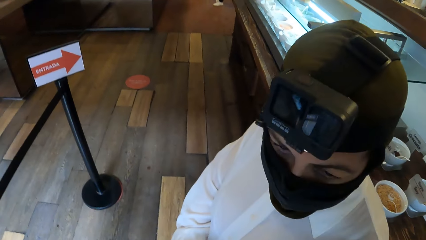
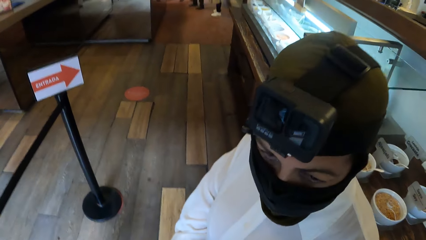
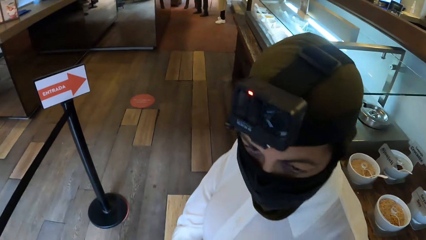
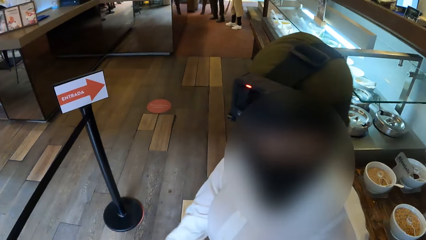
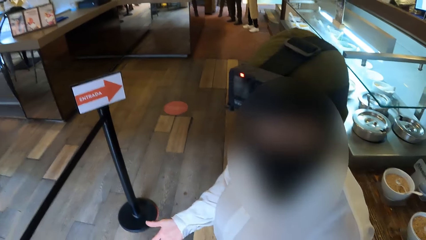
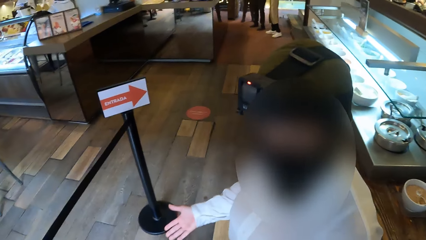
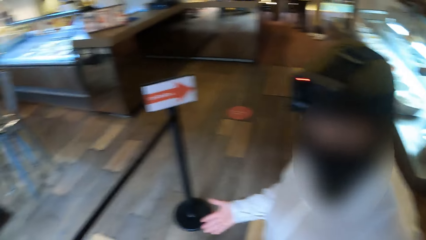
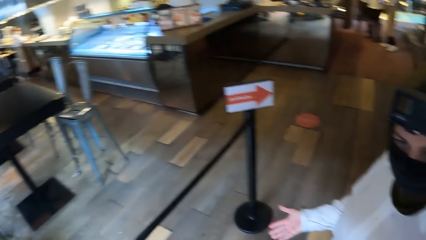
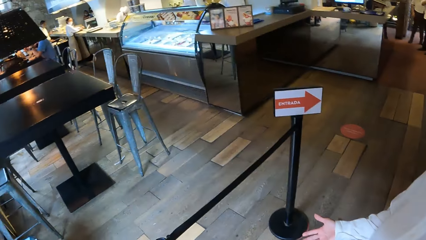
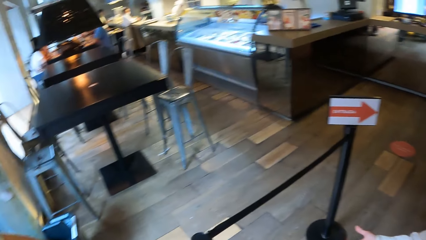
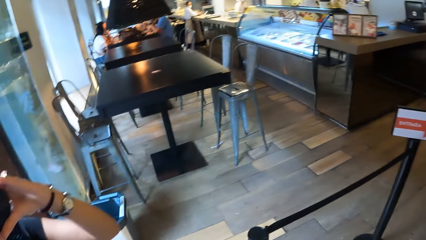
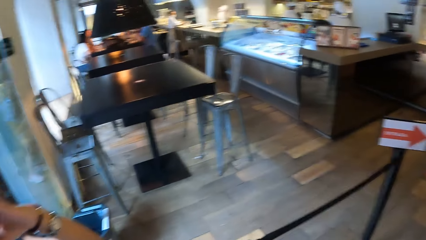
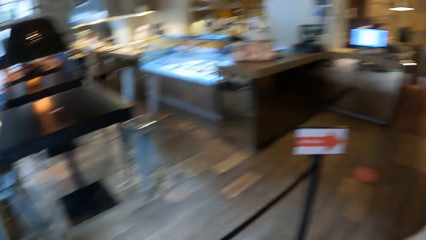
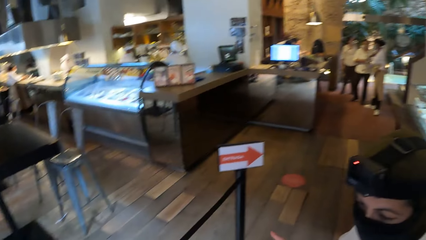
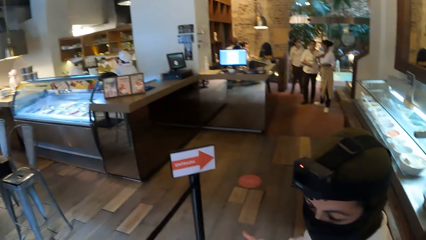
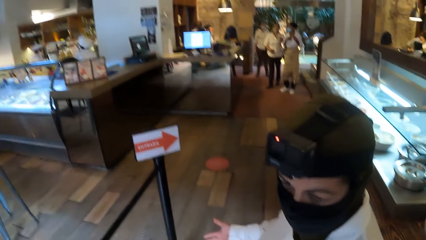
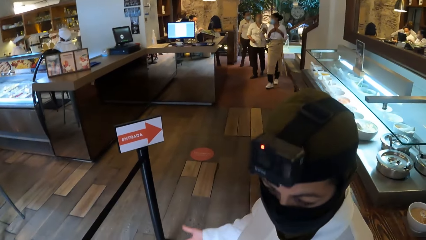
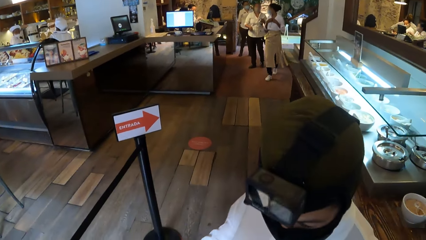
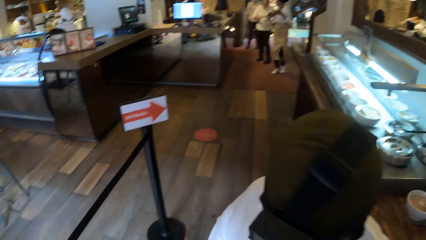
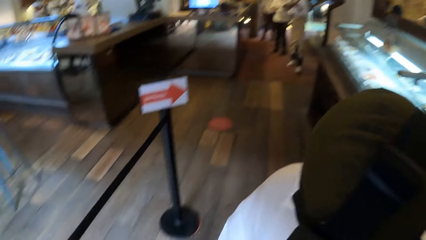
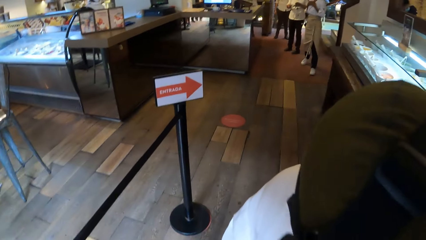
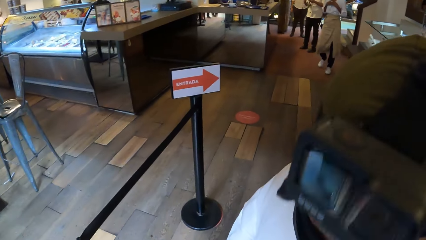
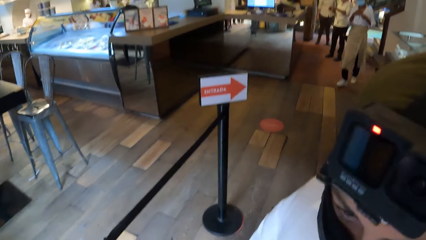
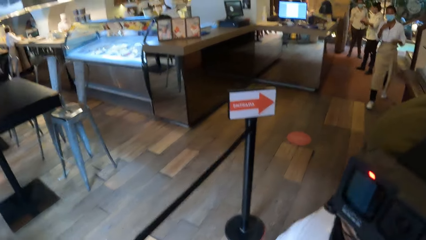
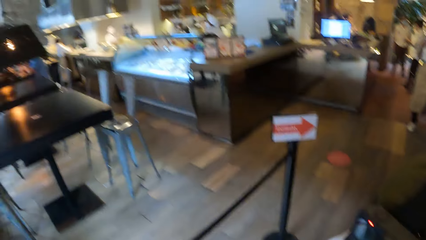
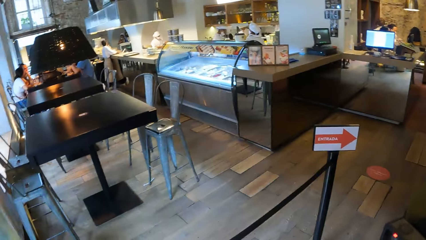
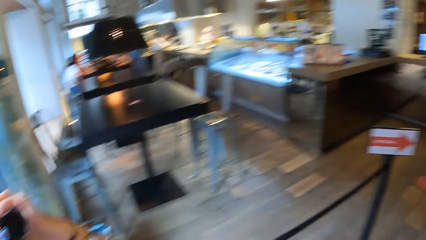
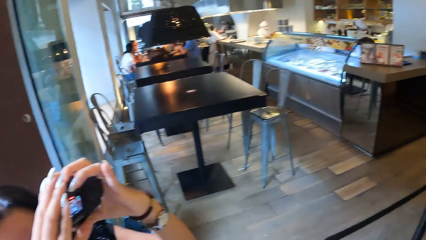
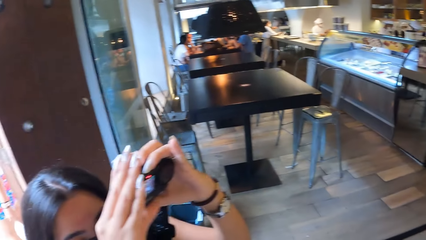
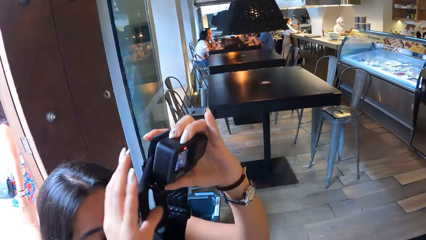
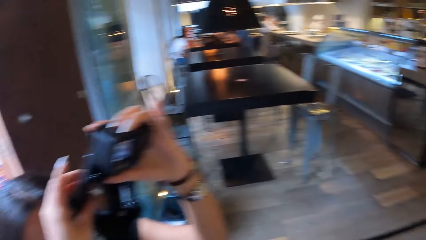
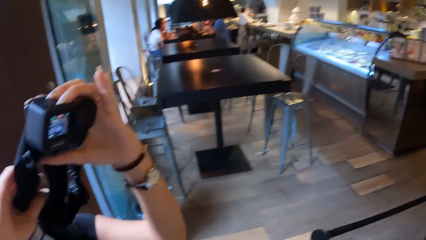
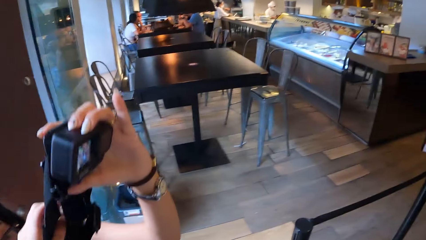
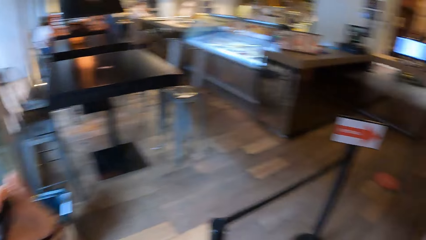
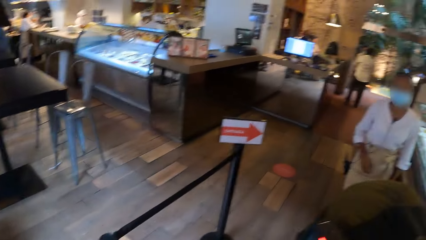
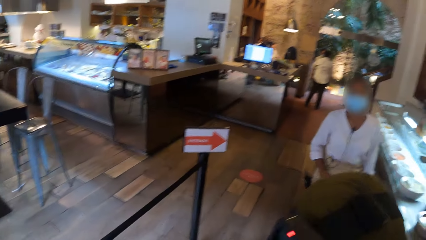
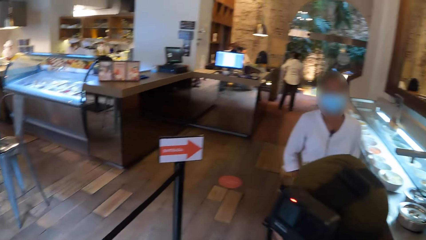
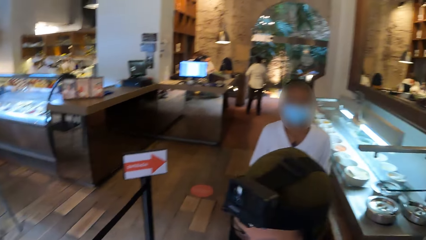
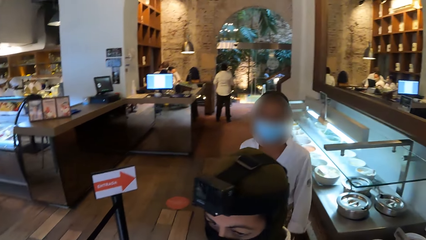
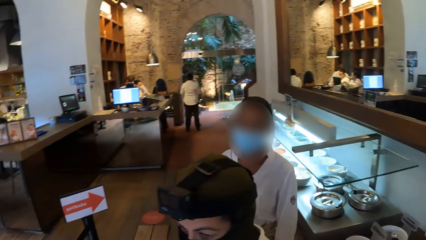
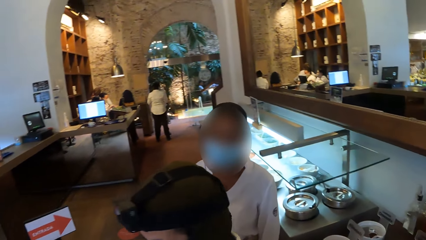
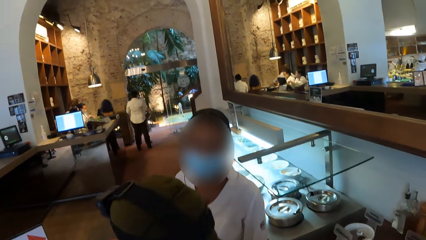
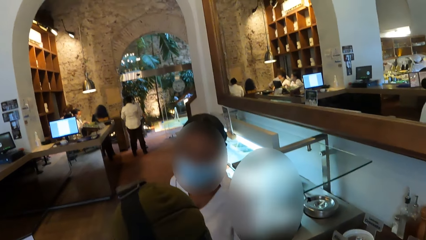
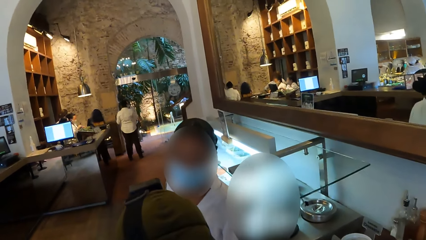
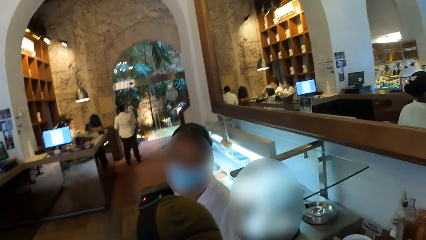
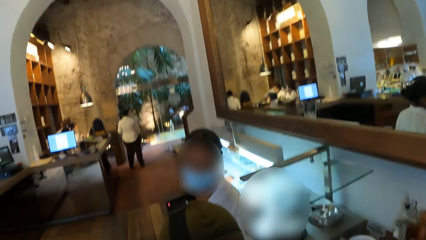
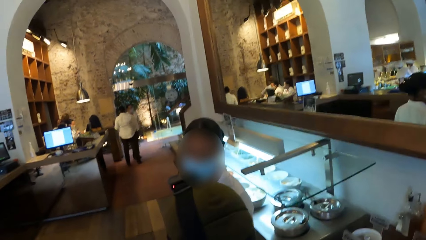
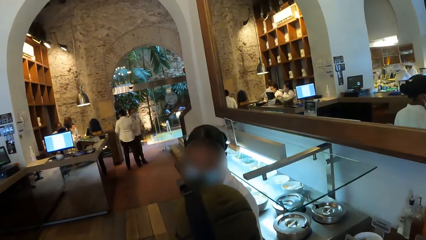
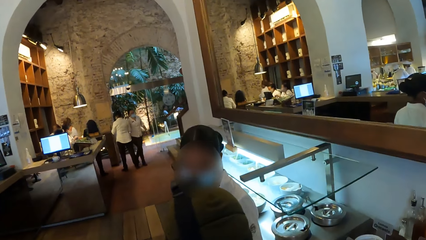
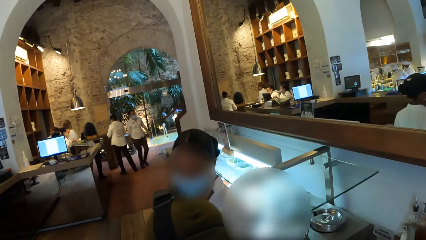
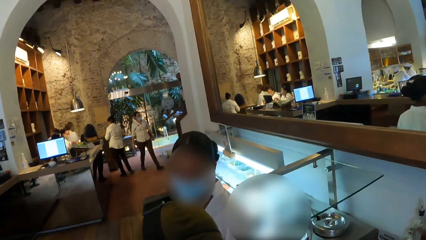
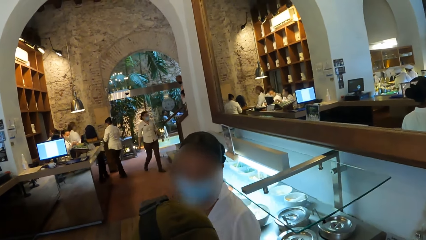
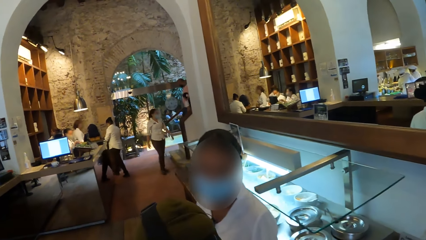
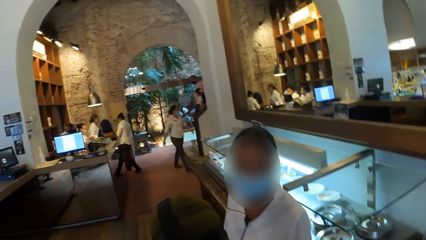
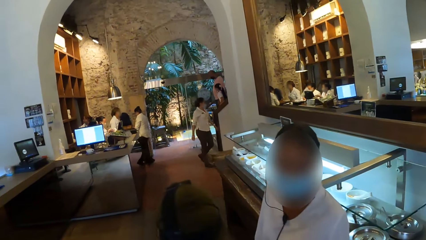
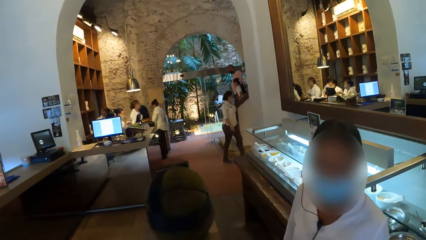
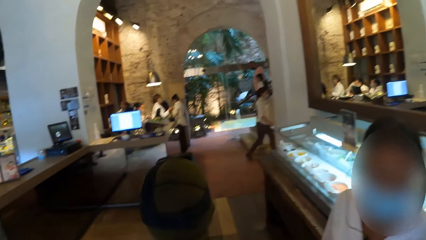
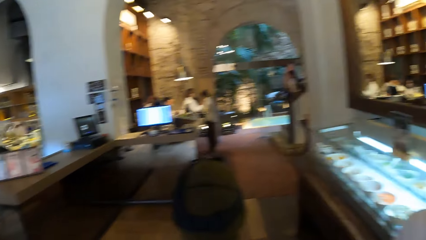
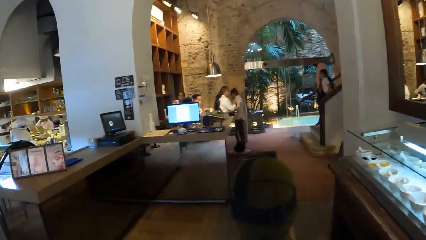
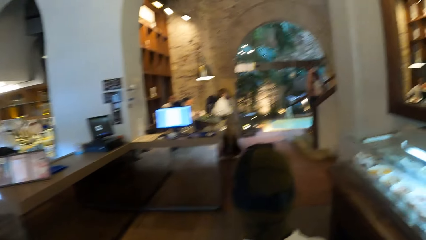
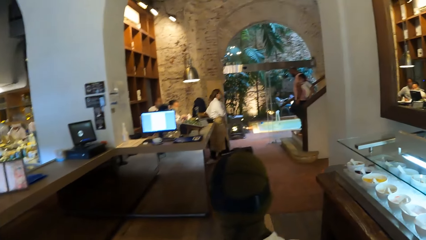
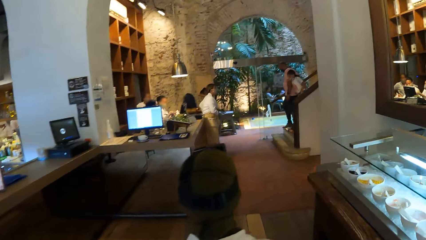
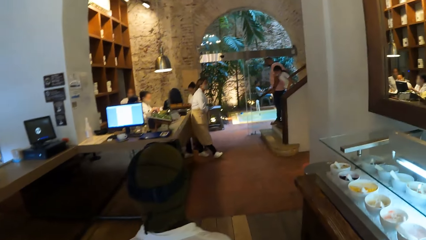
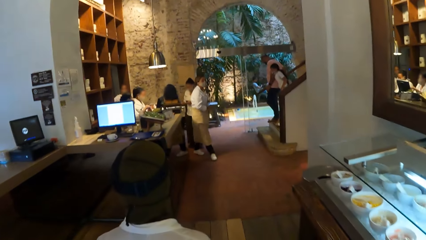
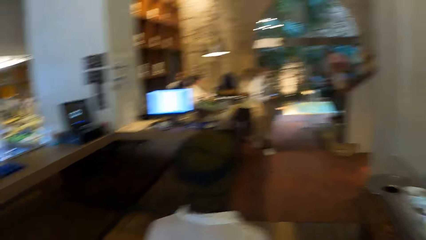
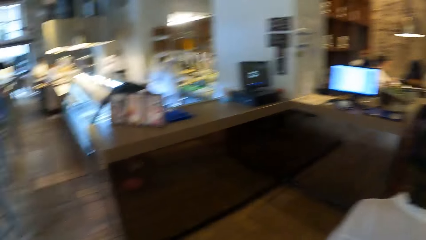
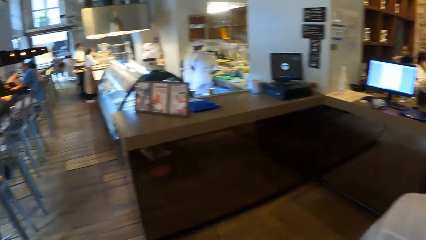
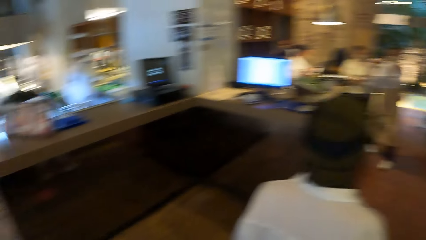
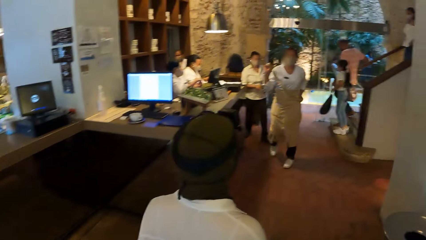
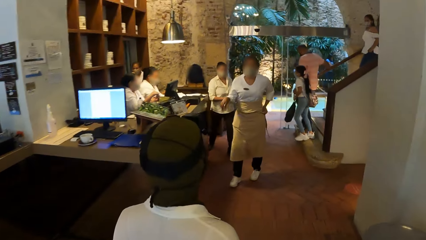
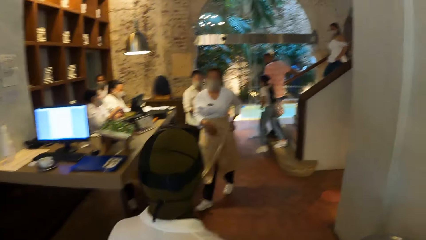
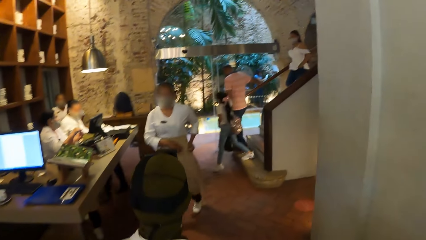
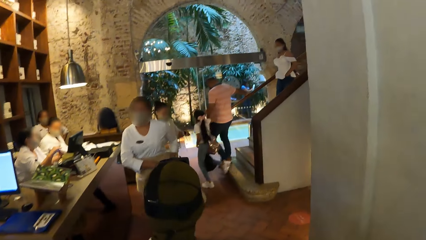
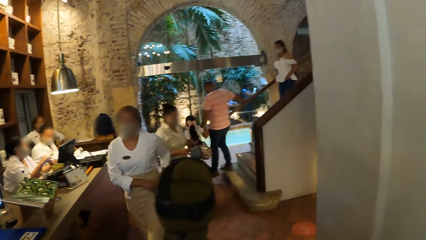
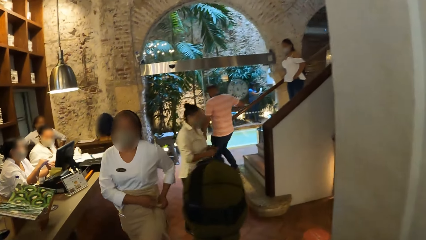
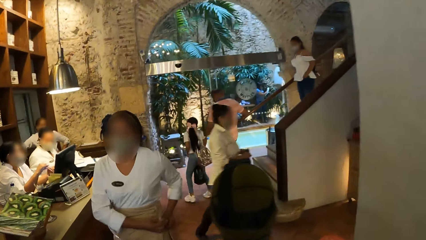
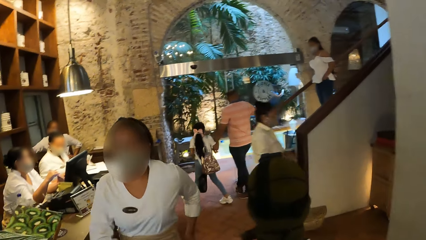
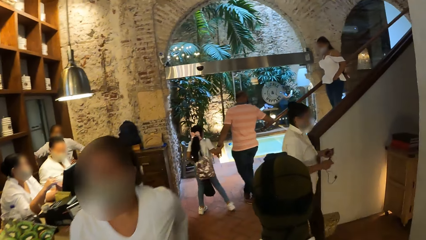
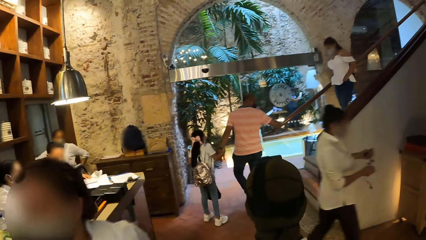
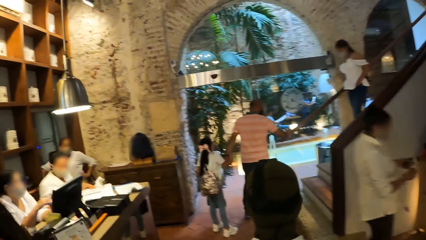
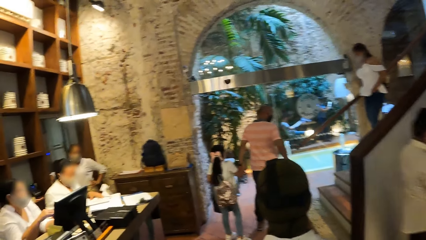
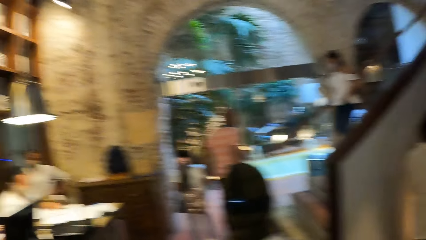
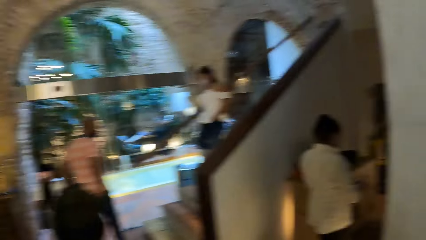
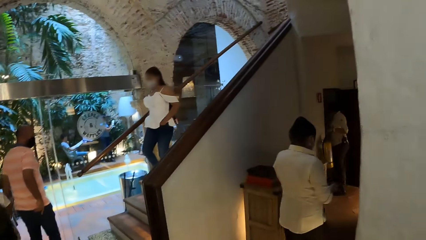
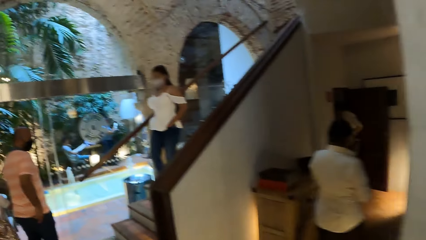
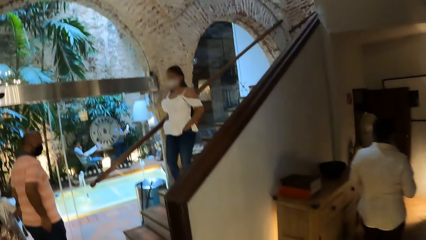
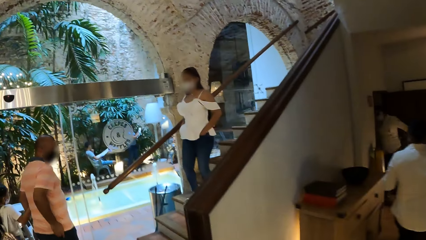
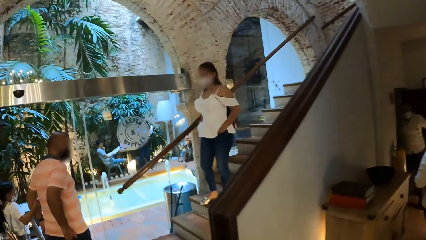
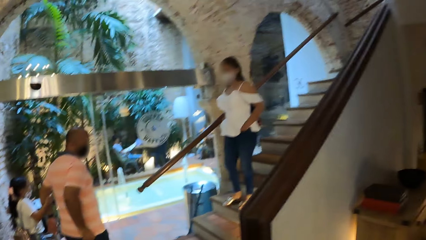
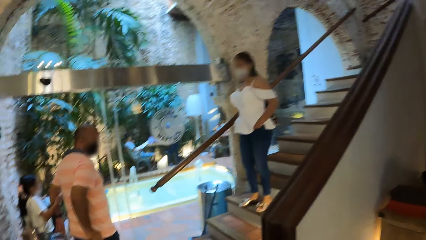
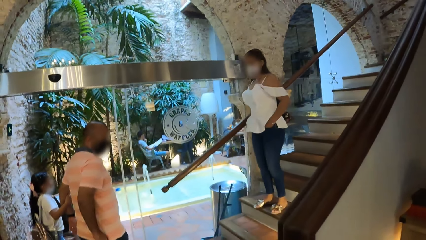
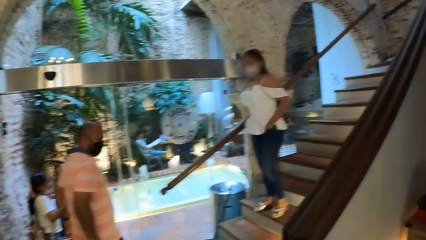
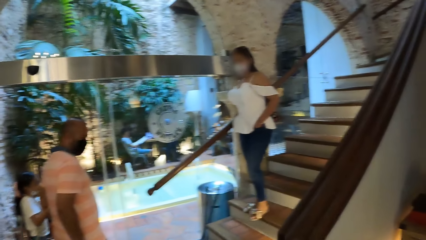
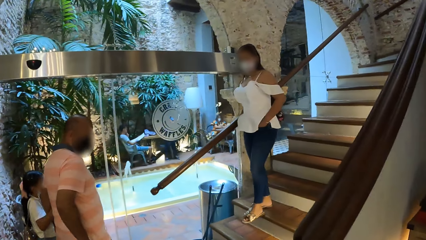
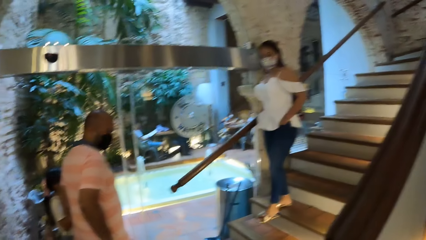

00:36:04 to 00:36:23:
The camera wearer looks around the restaurant. They interact with a person. They look at another person. They hold the camera. A person talks to another person. The camera wearer interacts with a waiter. They walk in the restaurant. They look around.
